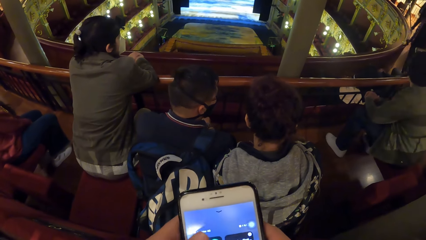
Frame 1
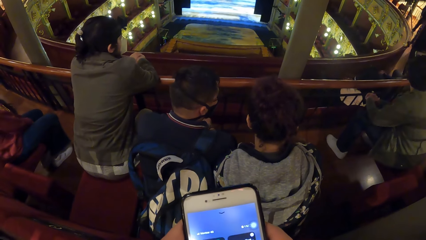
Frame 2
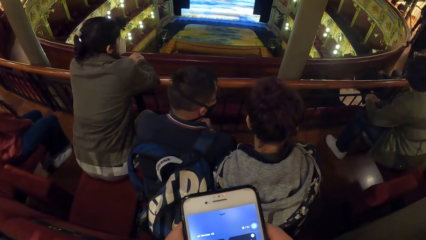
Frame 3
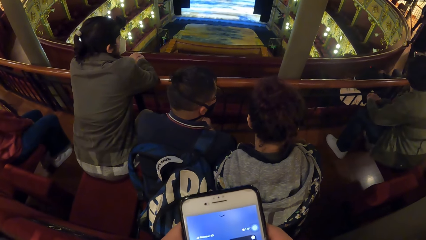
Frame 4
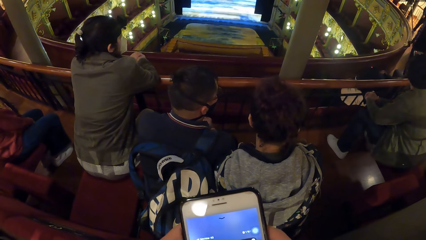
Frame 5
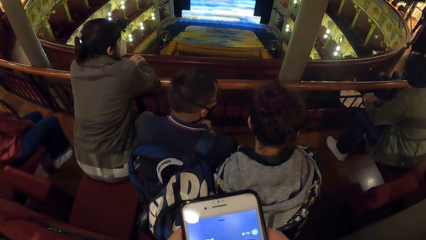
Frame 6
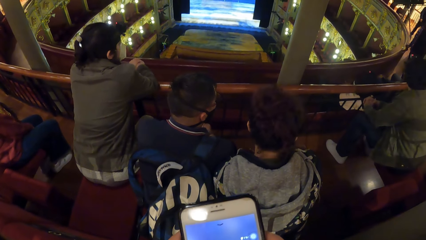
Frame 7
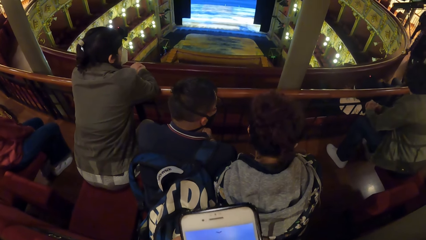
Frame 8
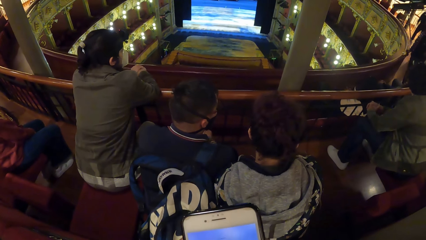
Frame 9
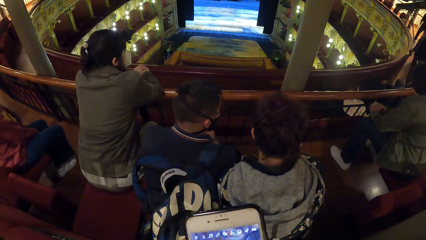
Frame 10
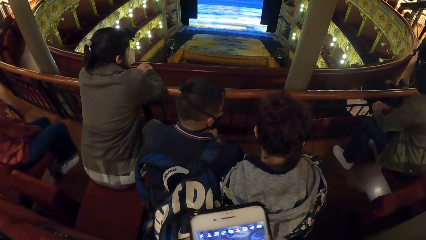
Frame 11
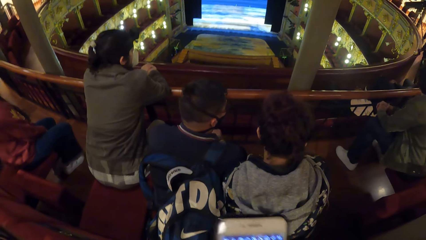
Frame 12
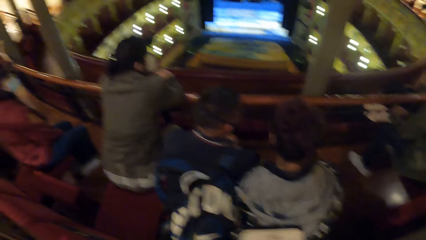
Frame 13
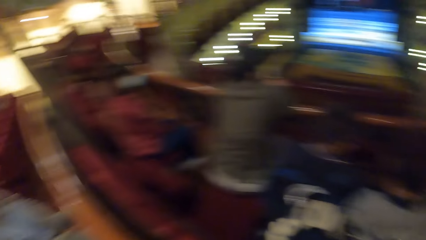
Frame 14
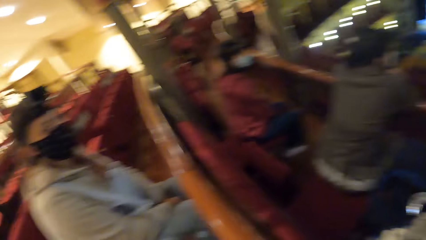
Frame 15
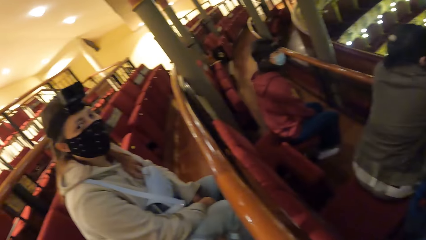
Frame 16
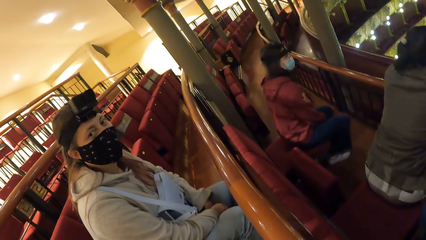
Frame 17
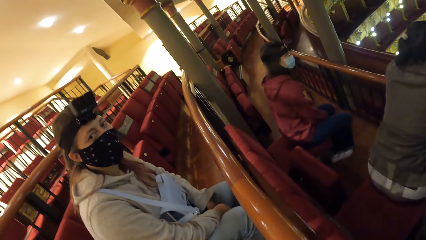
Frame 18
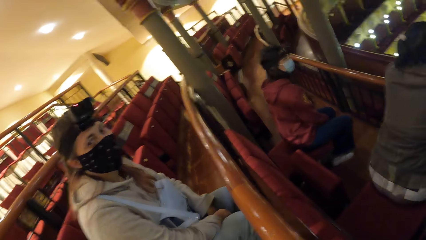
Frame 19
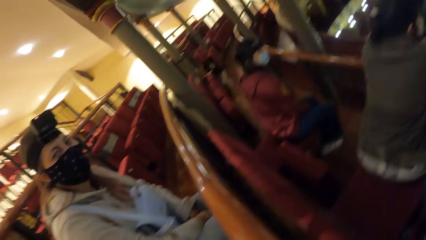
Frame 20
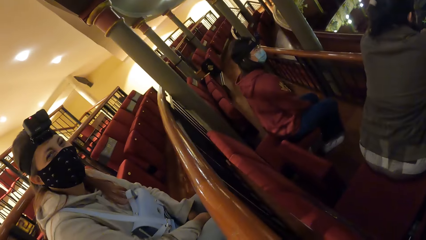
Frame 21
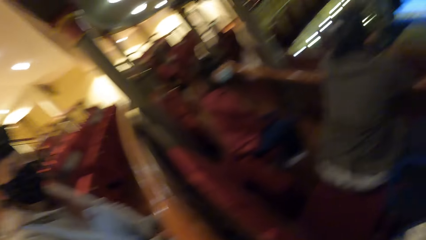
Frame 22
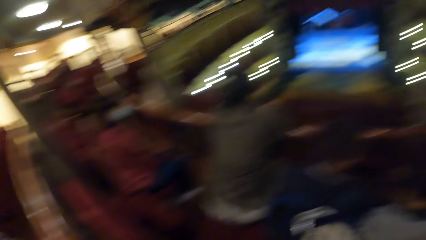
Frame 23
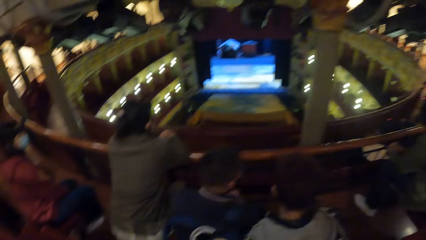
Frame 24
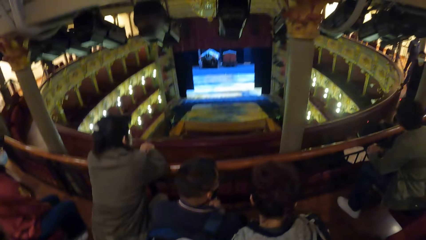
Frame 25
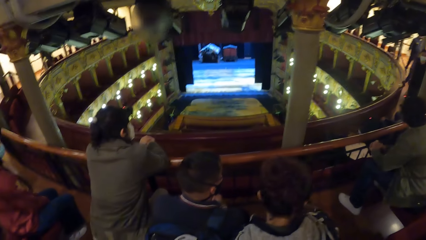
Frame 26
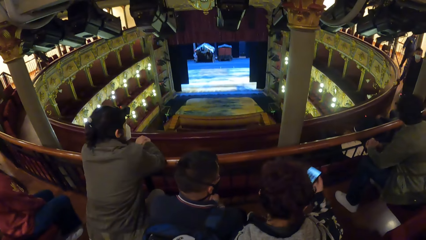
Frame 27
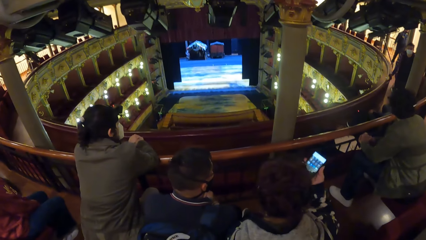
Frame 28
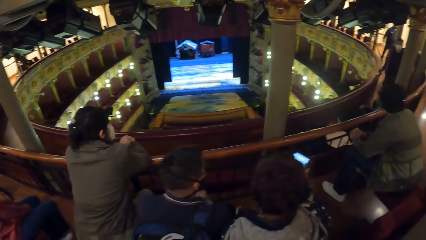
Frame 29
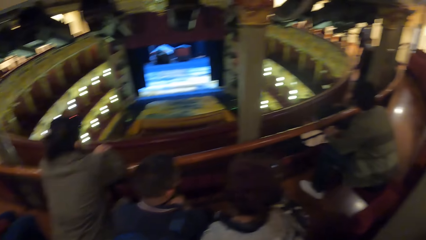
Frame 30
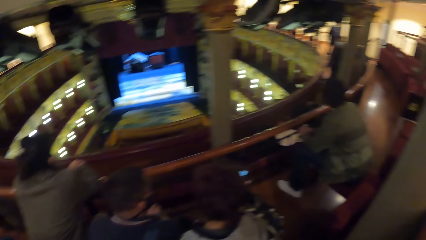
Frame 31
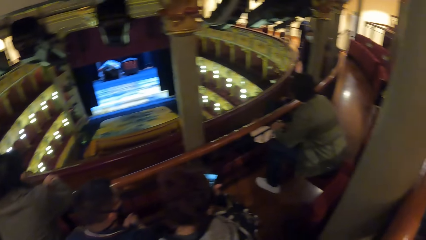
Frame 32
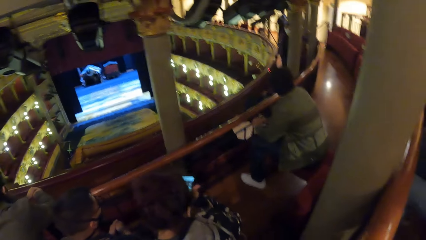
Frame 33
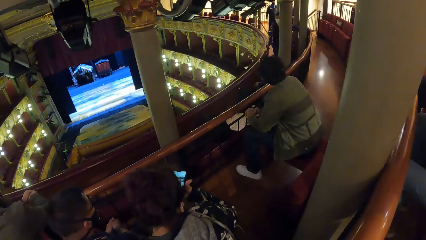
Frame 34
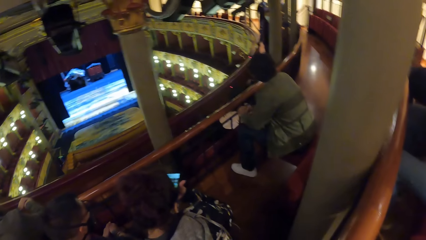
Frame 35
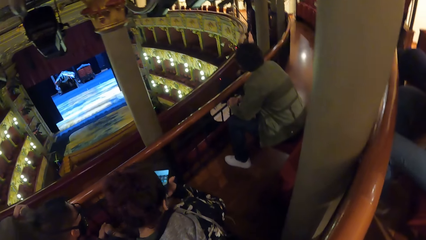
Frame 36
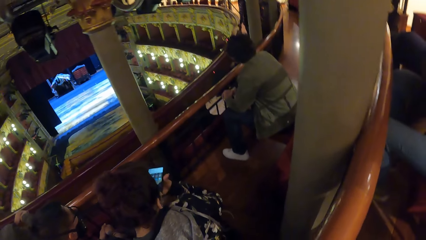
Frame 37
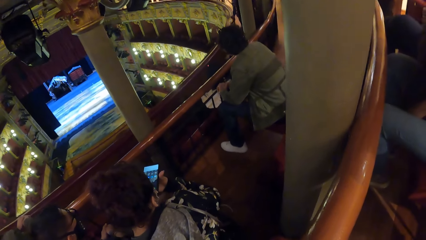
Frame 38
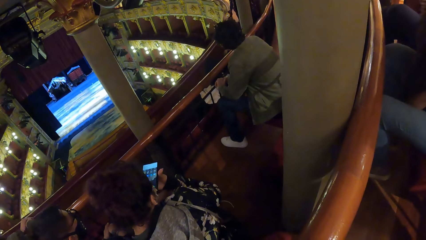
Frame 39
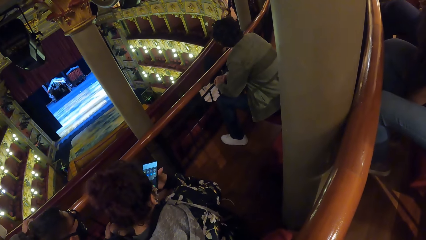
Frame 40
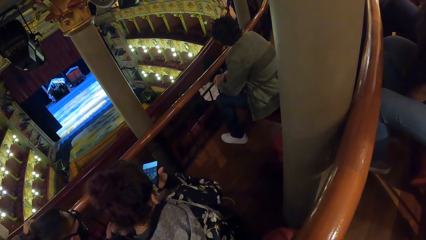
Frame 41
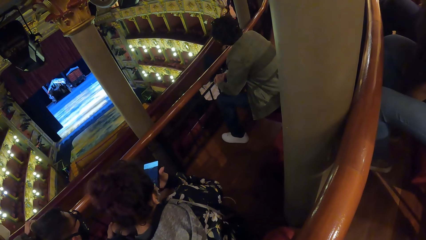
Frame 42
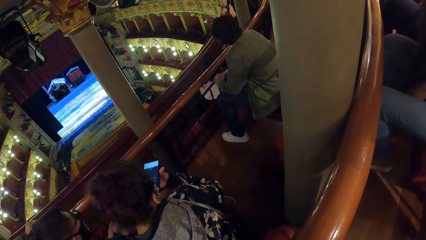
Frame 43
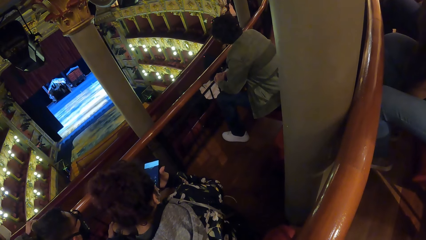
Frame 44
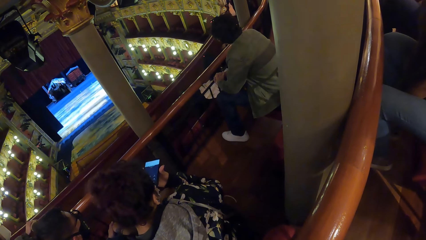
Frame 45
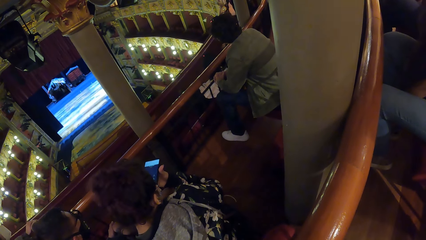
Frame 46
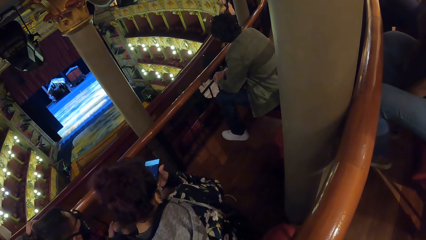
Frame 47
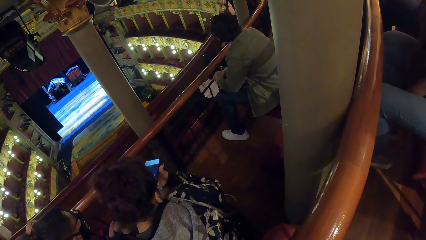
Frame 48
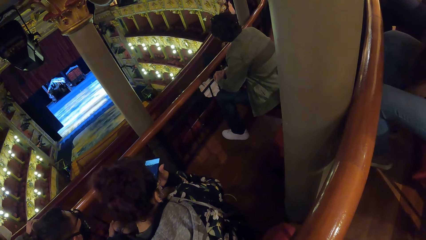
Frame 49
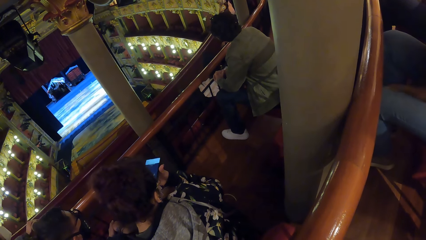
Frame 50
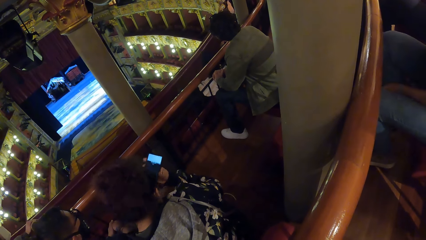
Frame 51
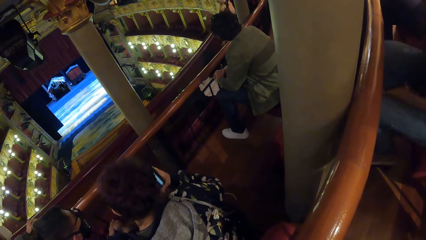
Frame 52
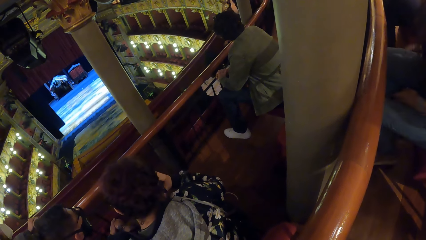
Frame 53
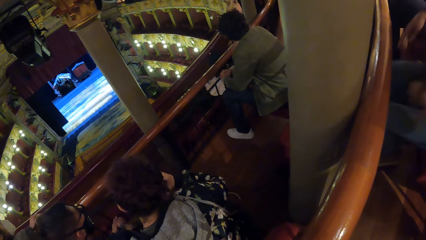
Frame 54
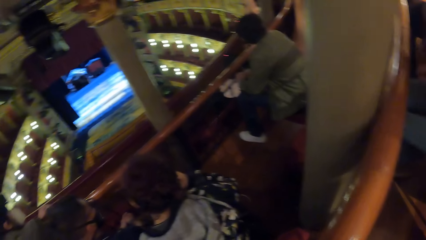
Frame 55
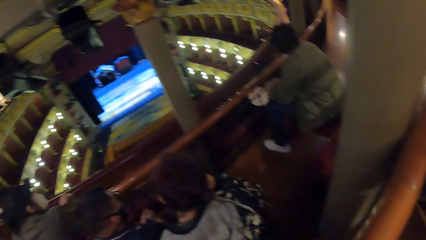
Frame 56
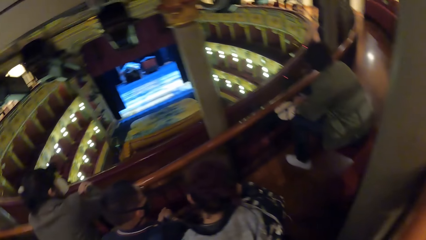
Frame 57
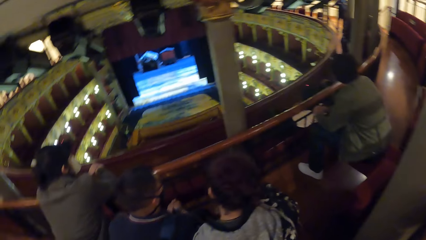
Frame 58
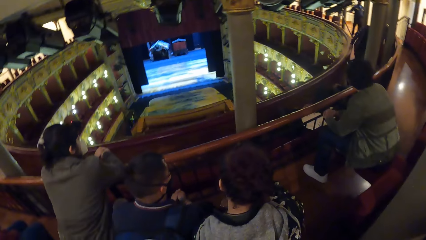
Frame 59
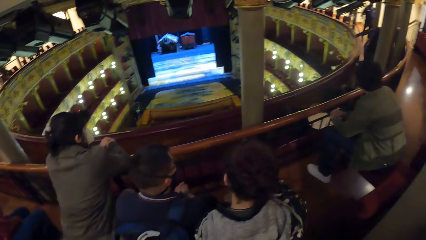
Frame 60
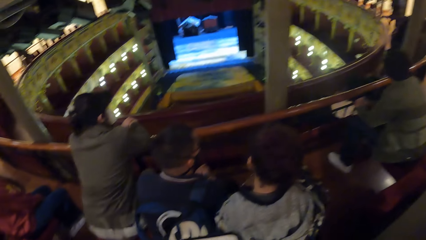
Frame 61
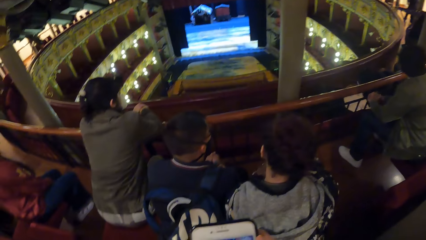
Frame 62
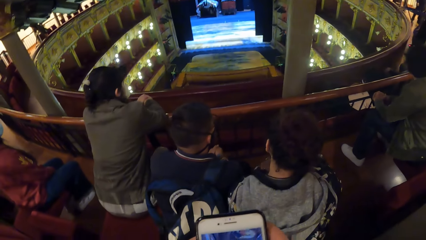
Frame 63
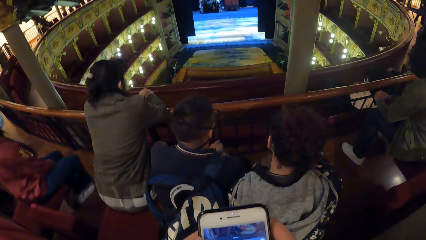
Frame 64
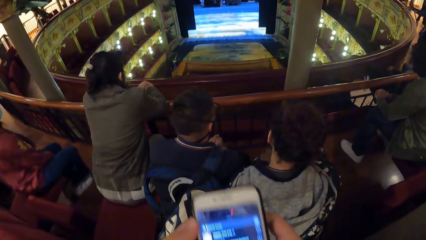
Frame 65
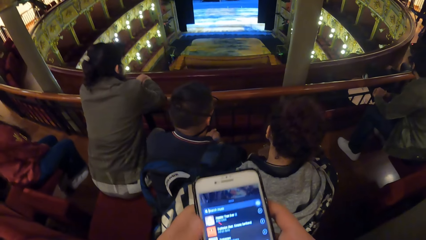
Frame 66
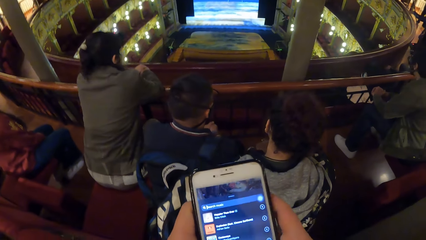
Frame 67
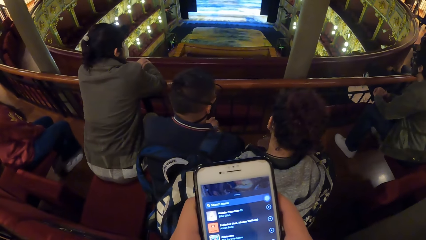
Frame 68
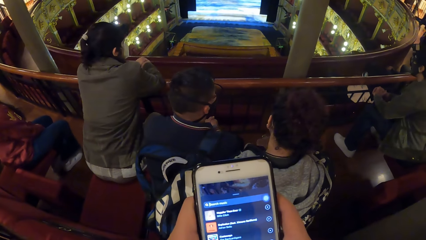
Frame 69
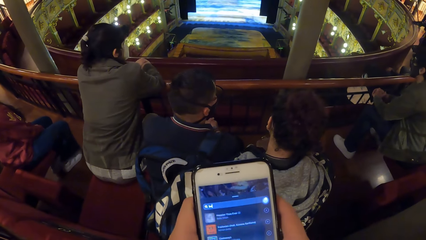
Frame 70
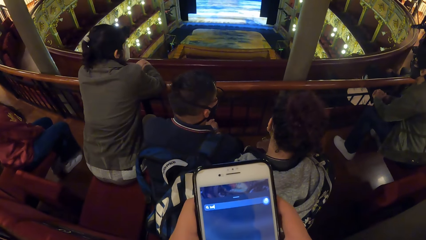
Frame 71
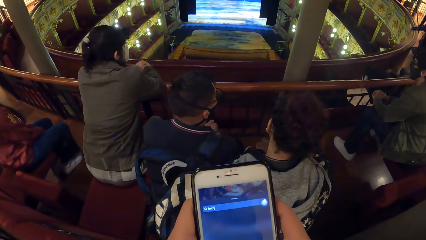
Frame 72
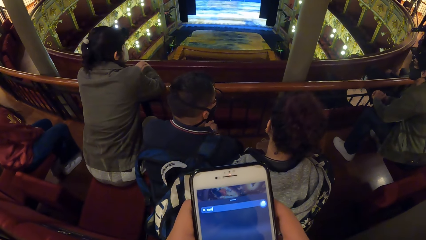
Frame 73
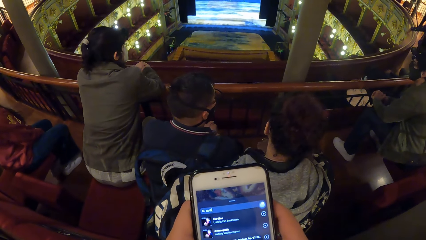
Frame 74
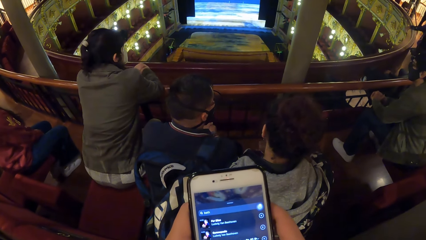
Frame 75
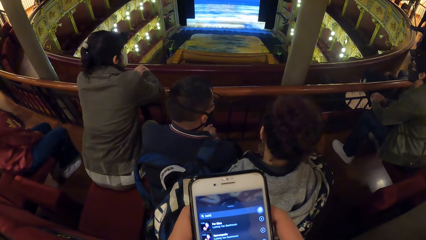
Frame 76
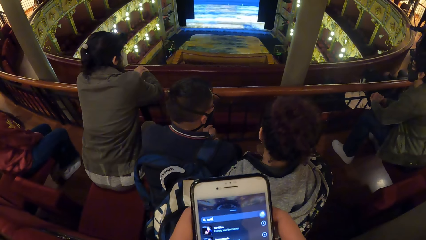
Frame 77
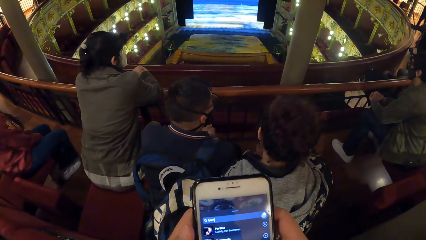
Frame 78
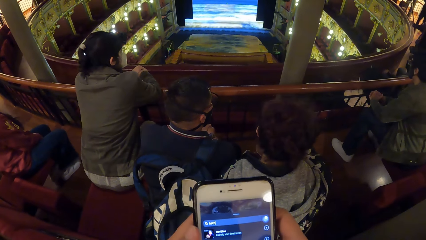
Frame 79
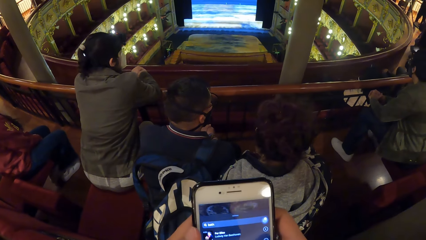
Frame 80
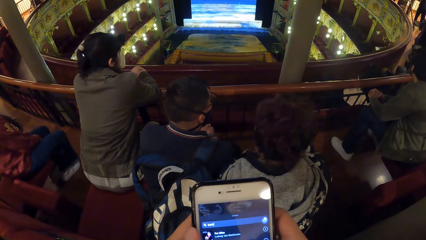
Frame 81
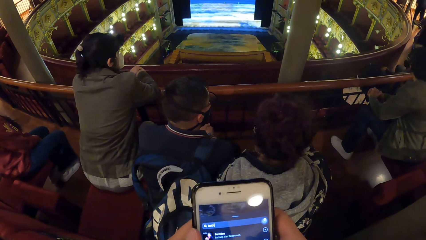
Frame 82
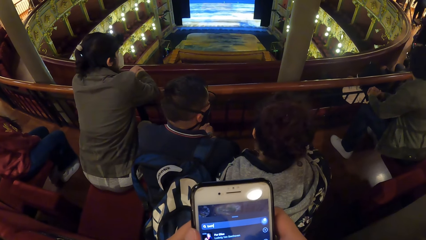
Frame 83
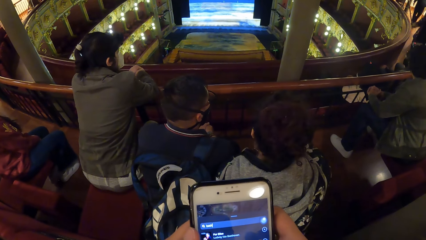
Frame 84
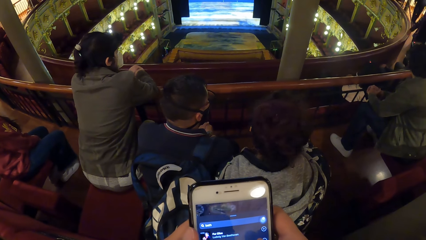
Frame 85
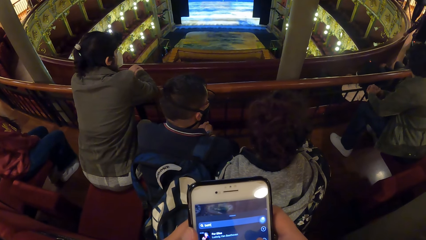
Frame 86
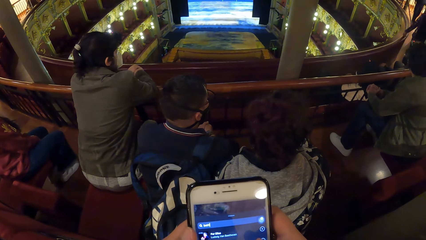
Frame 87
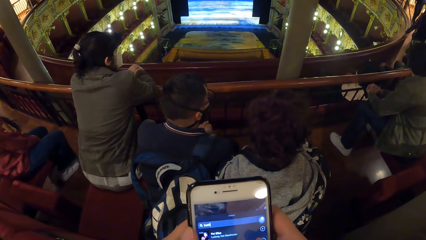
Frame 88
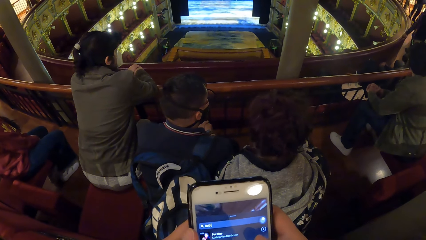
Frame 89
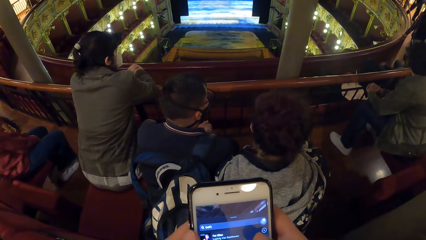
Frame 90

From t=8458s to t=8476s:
The camera wearer looks at a woman. They turn towards the woman. They turn towards a man, another woman and a third woman. The third woman raises the phone with her right hand. The camera wearer turns towards a group of people. The third woman places the phone on her ear with her right hand. The camera wearer scrolls on the phone. They hold the phone with both hands. They hold the phone with both hands again.
